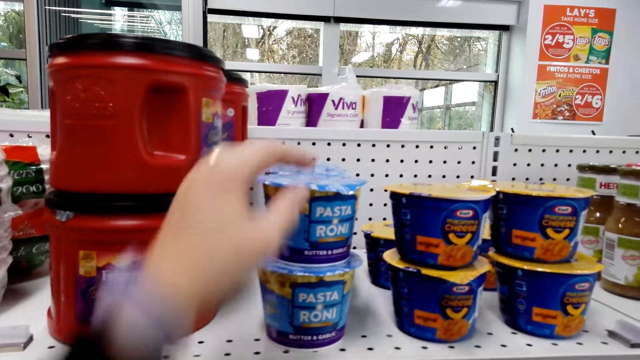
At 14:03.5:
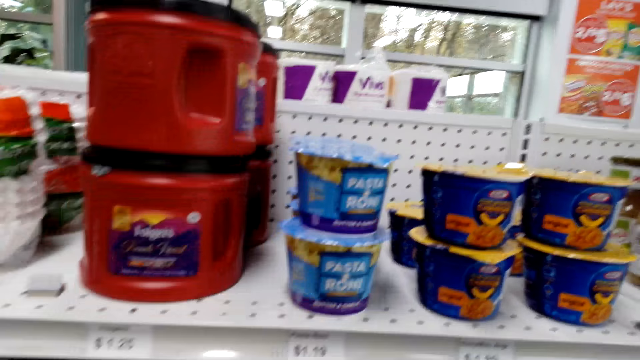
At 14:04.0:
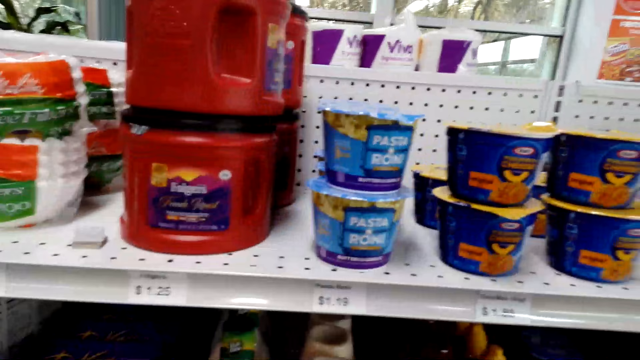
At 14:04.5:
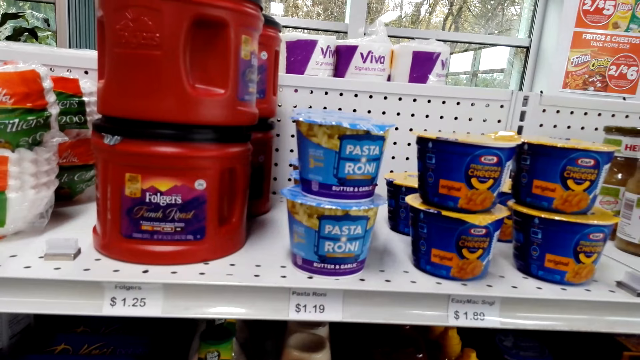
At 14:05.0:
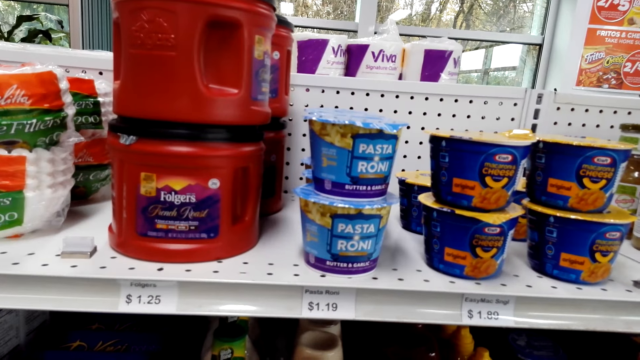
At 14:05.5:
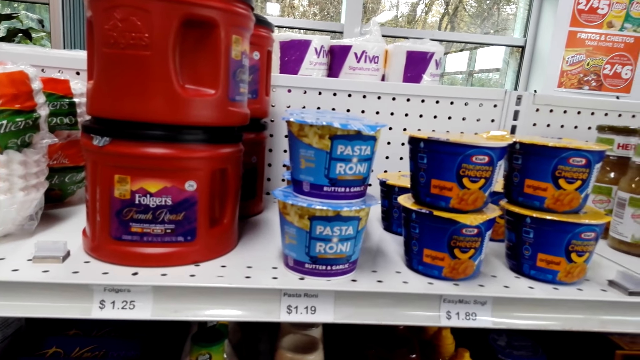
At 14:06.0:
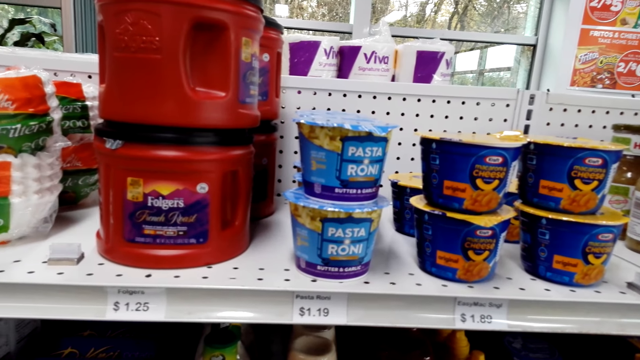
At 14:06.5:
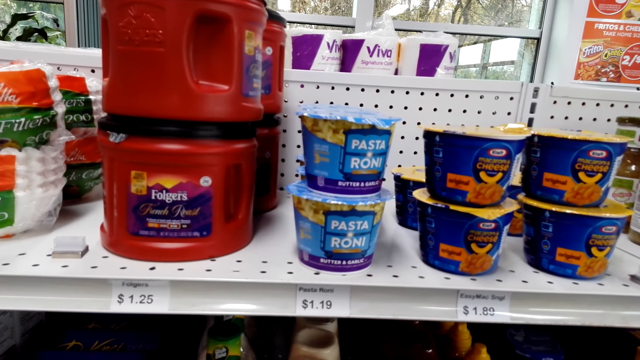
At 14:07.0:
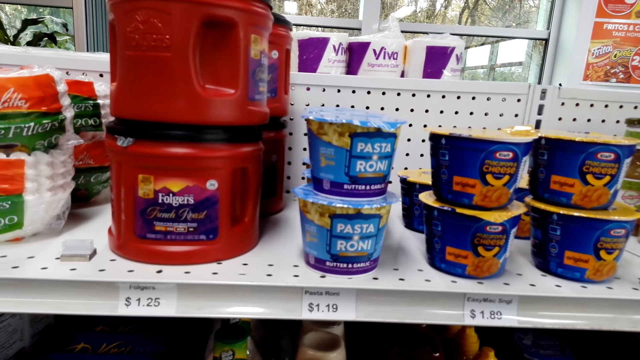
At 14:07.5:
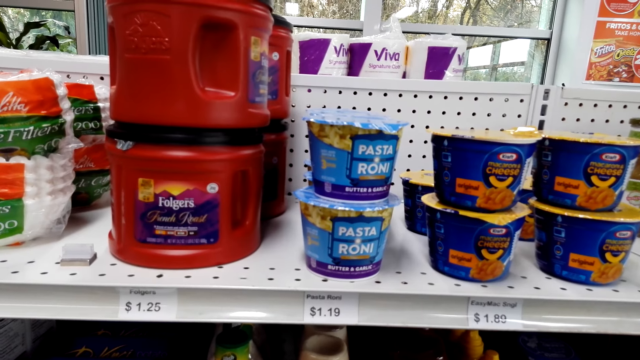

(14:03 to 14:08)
The camera wearer touches a container of pasta.

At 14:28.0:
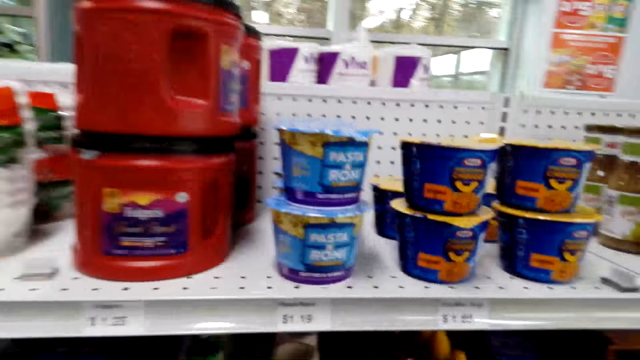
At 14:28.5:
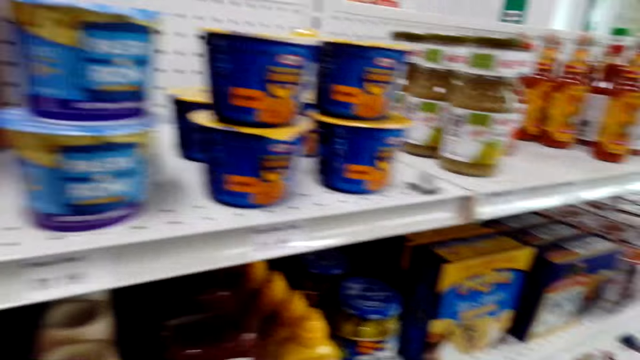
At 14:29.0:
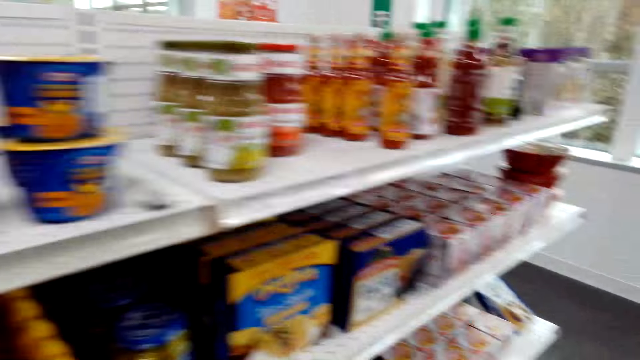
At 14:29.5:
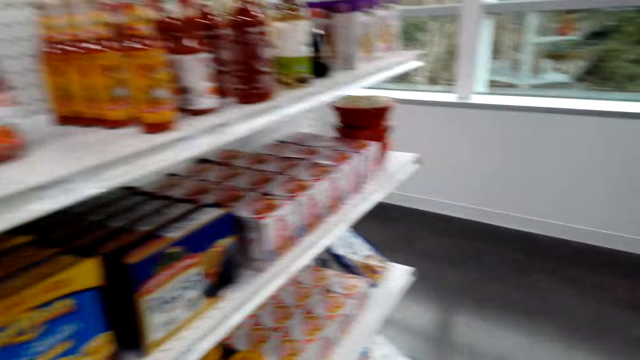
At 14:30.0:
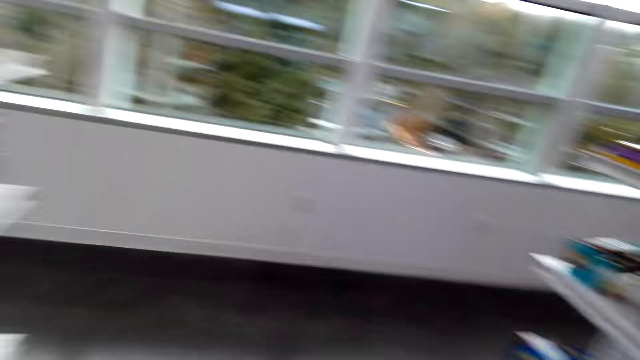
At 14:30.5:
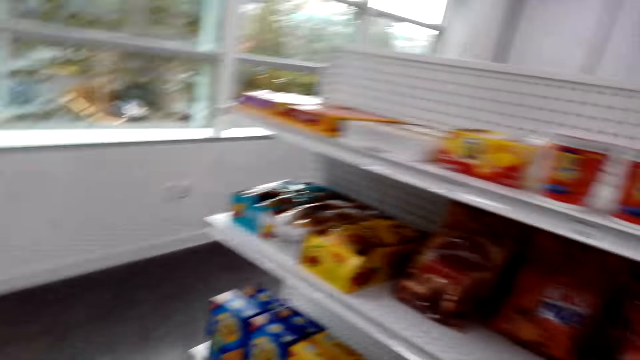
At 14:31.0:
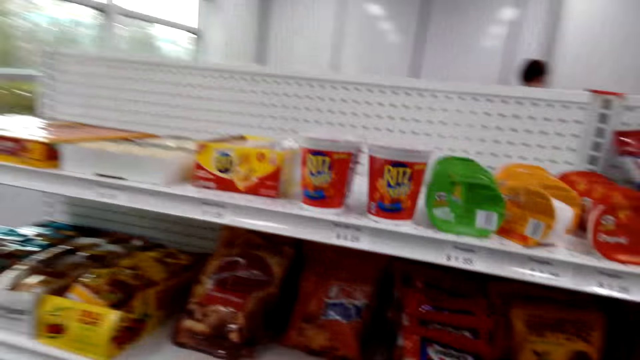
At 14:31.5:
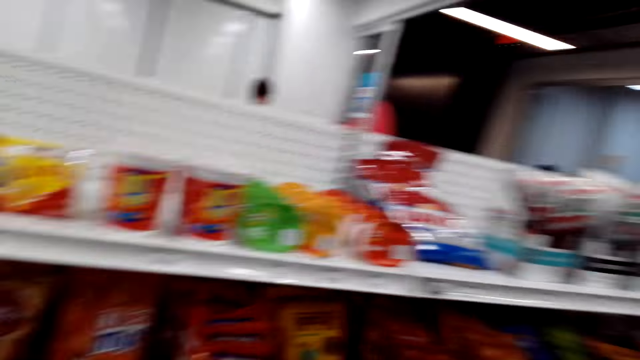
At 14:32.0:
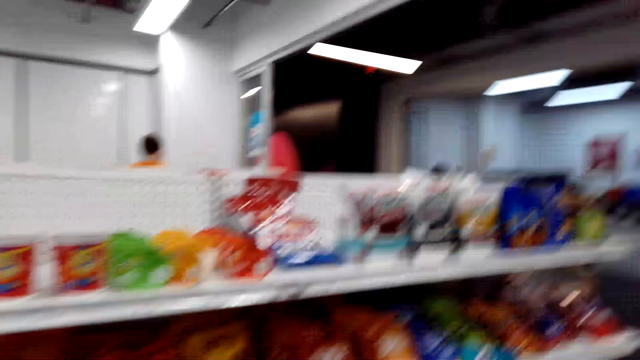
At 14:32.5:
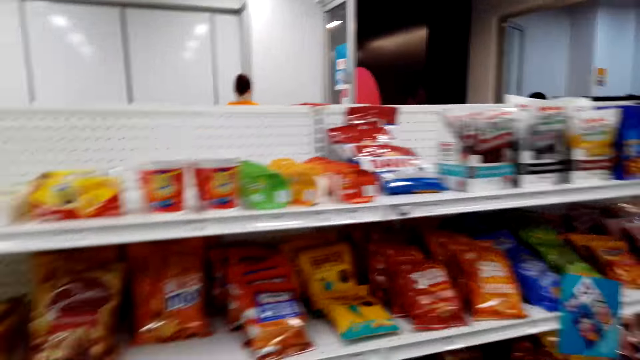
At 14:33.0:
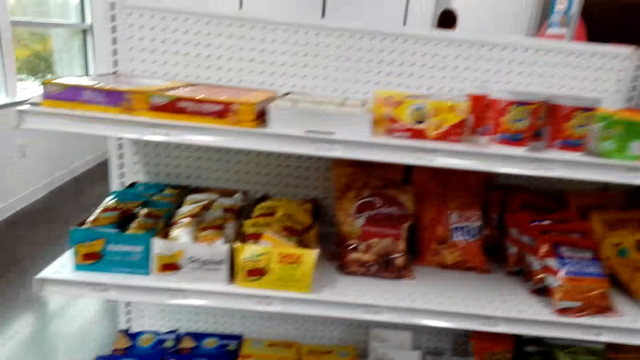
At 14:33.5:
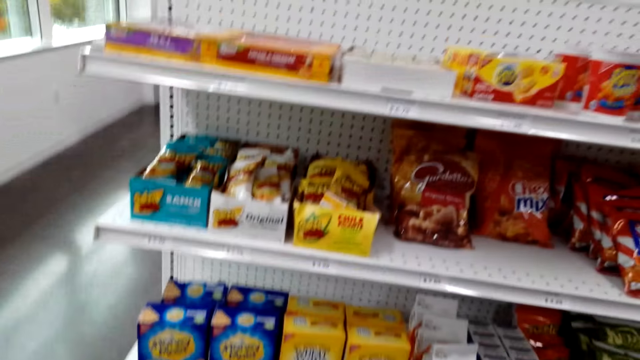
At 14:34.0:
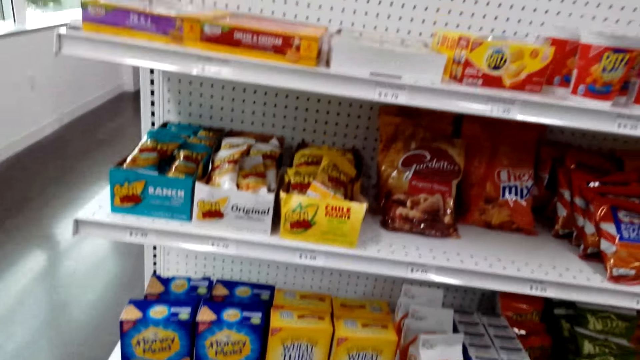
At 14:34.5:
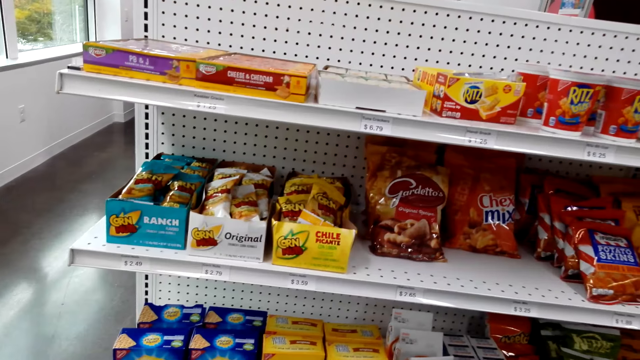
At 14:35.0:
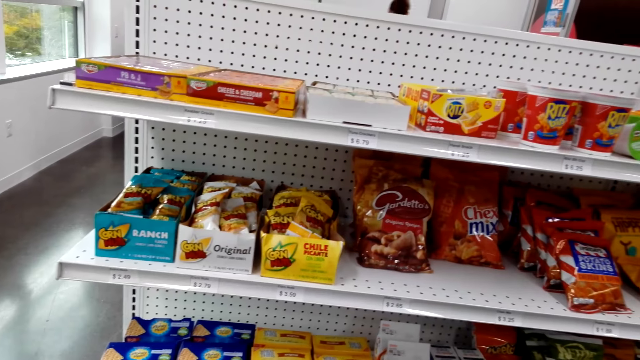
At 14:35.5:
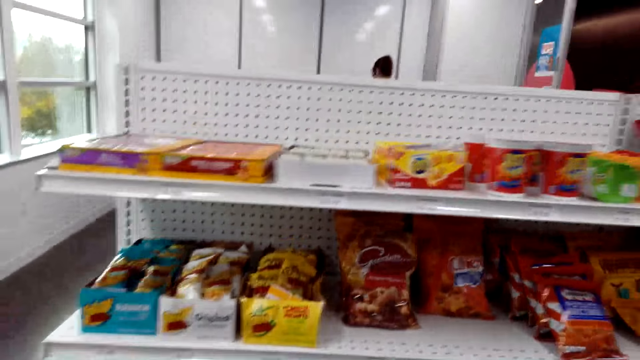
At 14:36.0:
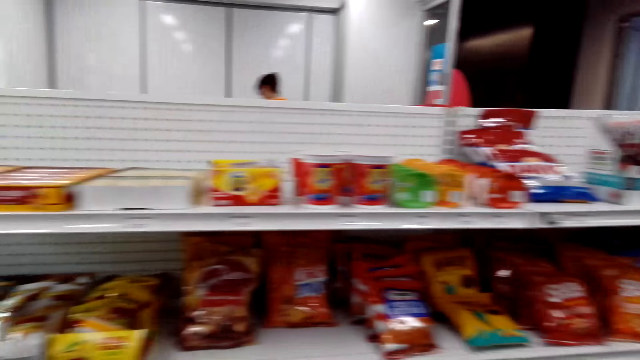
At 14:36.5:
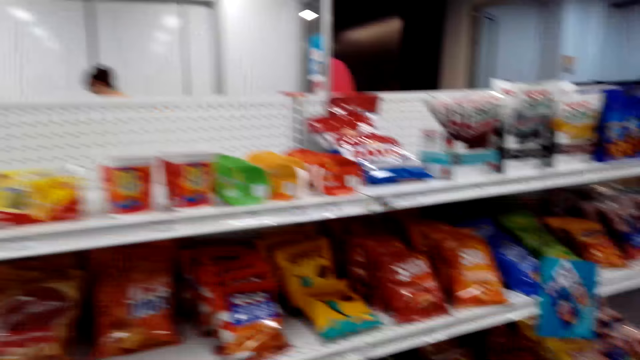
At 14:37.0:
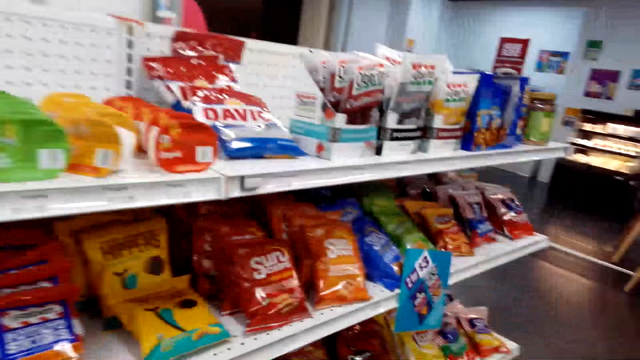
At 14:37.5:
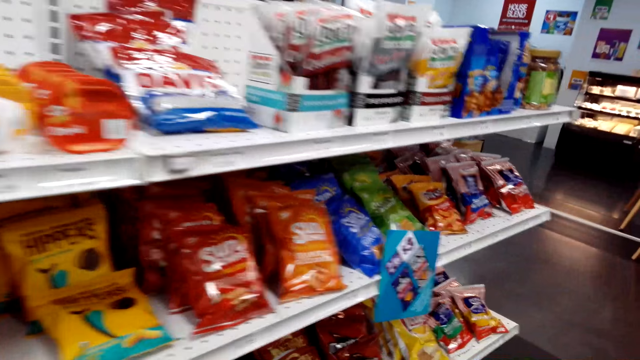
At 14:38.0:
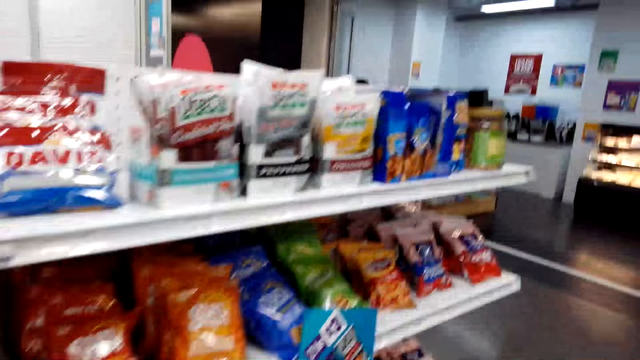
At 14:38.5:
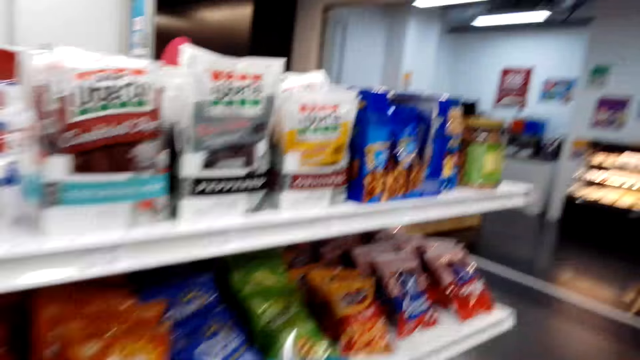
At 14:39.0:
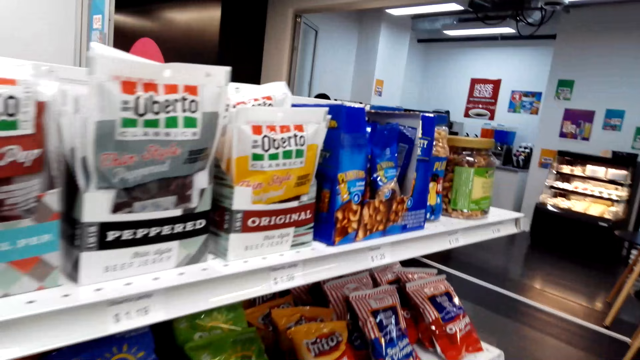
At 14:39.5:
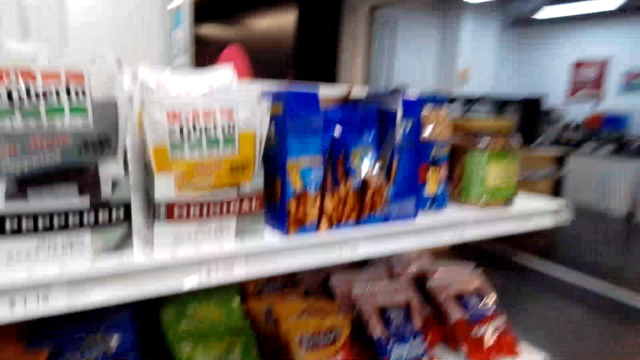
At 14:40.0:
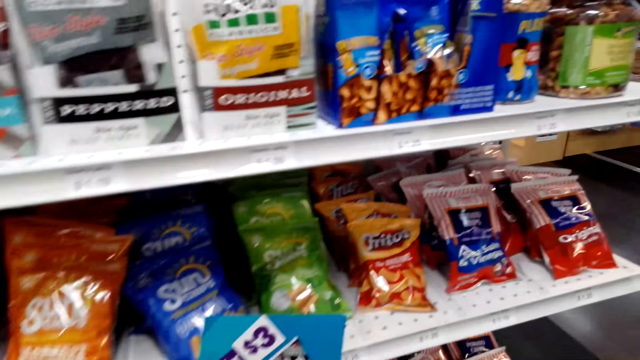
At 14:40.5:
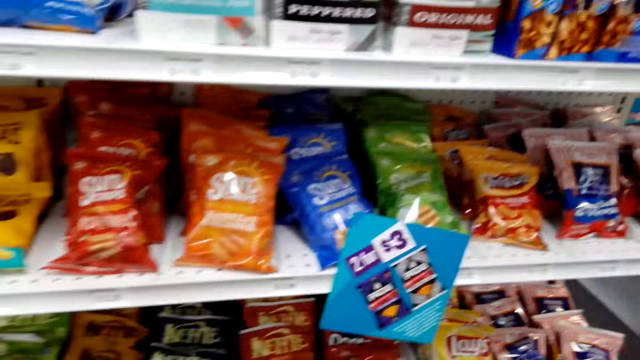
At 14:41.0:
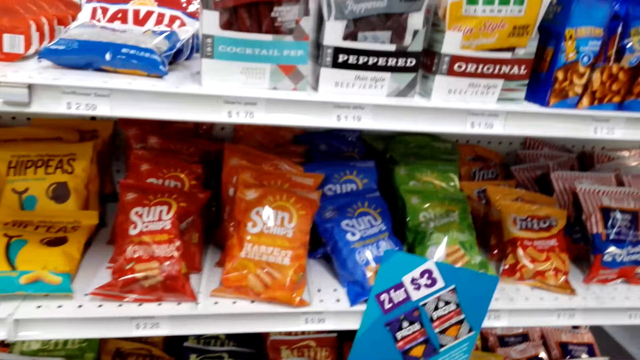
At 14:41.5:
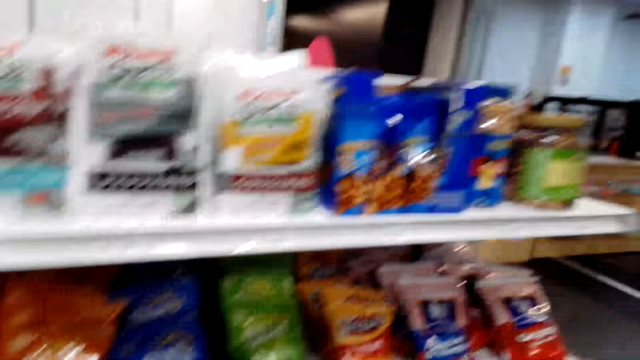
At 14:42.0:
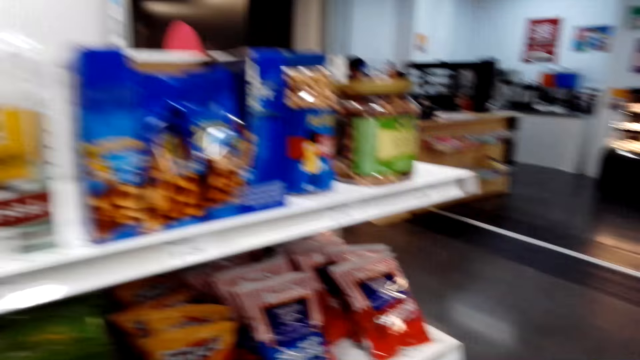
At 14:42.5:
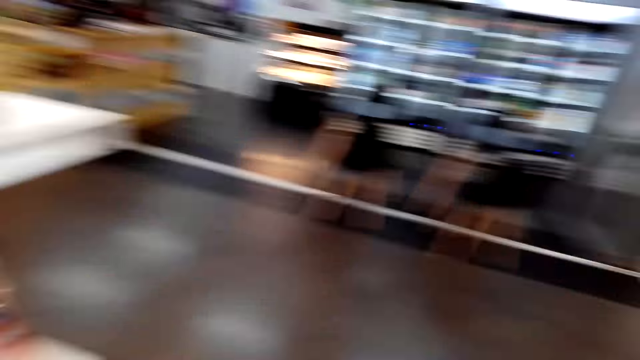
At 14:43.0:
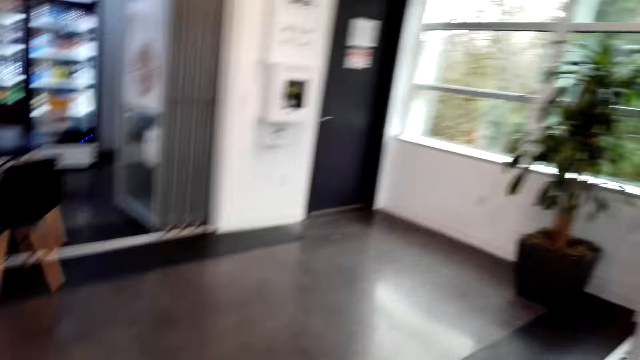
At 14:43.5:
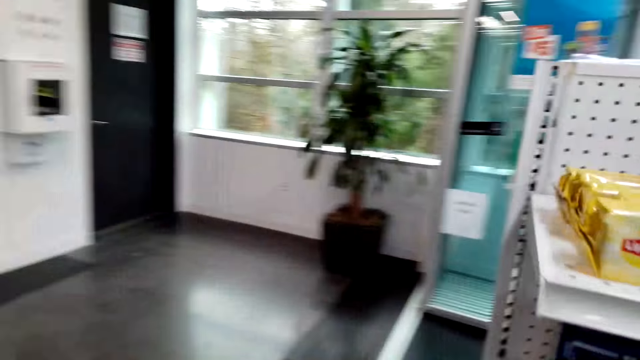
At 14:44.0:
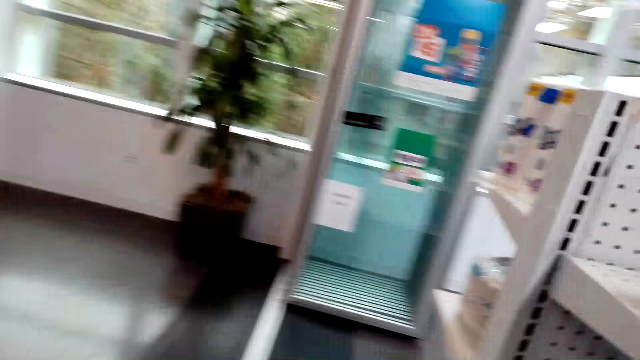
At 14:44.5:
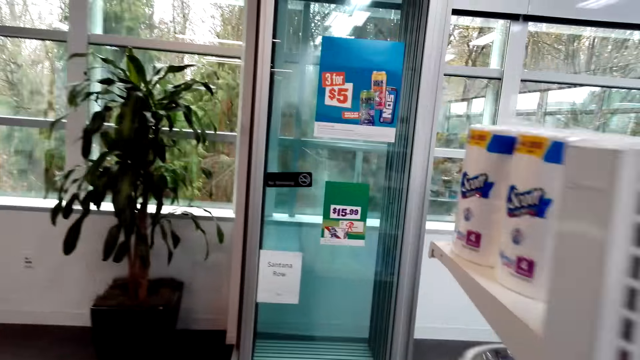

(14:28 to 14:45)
The camera wearer walks around the supermarket.
